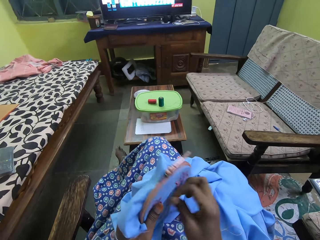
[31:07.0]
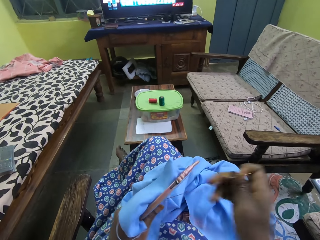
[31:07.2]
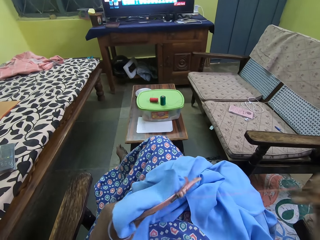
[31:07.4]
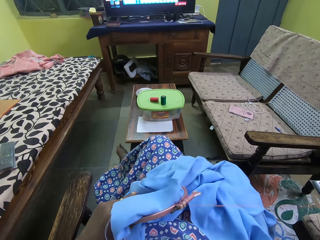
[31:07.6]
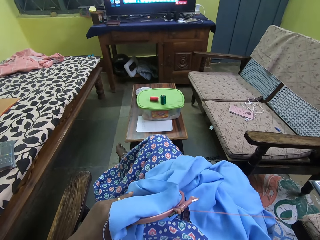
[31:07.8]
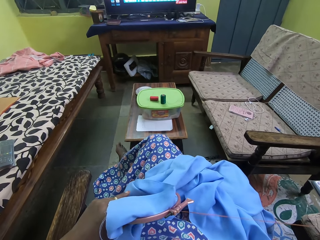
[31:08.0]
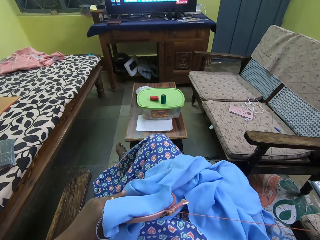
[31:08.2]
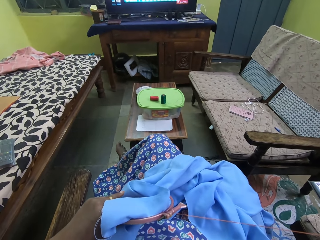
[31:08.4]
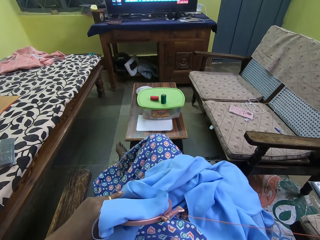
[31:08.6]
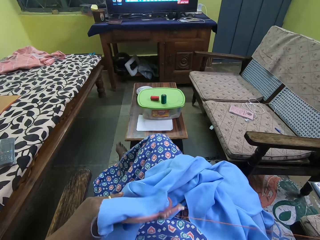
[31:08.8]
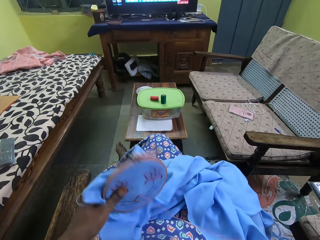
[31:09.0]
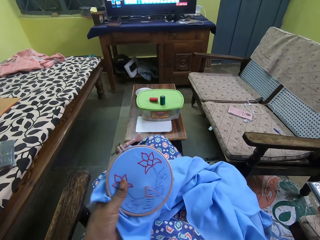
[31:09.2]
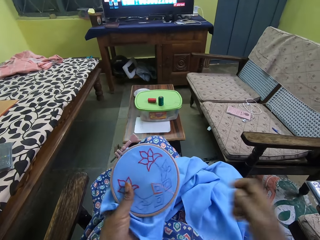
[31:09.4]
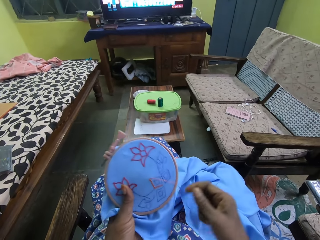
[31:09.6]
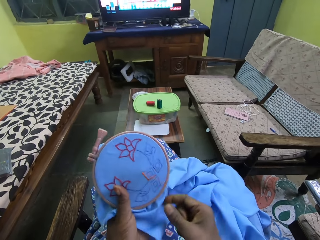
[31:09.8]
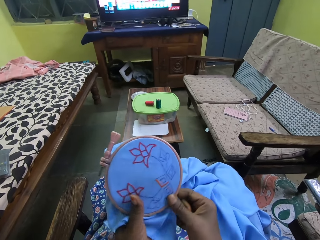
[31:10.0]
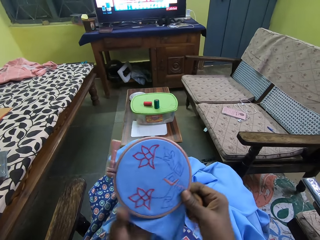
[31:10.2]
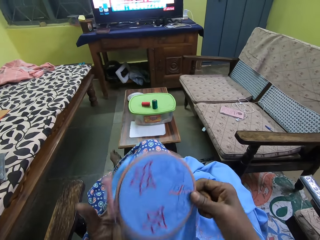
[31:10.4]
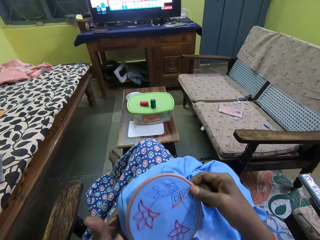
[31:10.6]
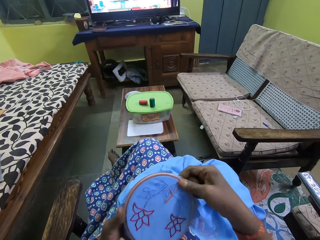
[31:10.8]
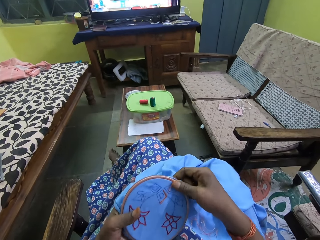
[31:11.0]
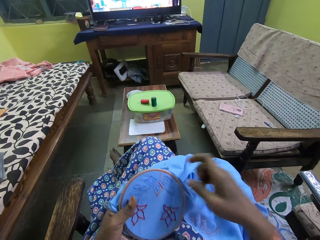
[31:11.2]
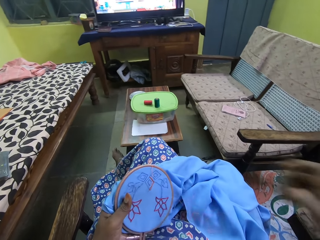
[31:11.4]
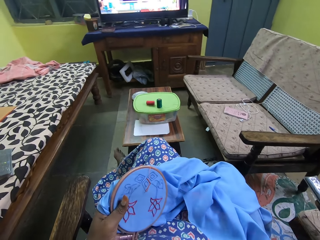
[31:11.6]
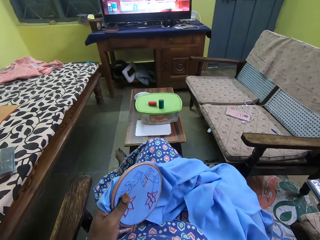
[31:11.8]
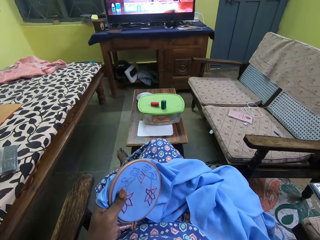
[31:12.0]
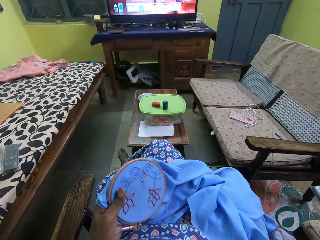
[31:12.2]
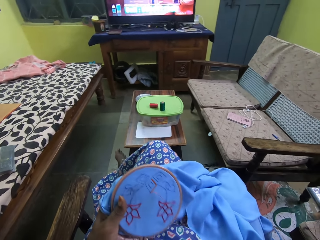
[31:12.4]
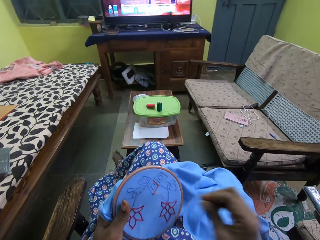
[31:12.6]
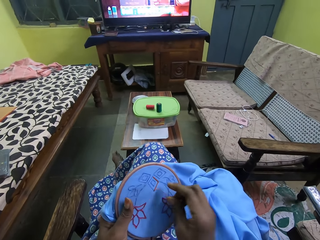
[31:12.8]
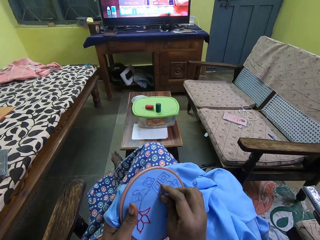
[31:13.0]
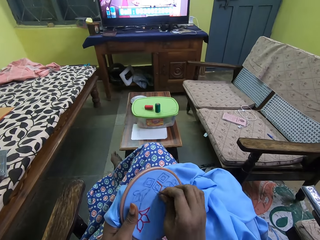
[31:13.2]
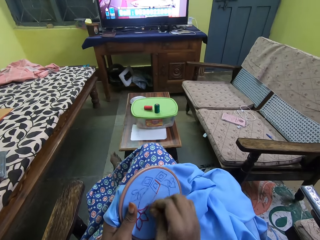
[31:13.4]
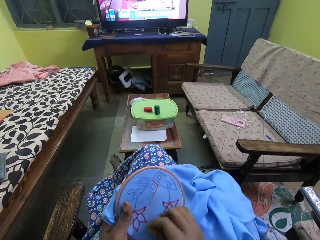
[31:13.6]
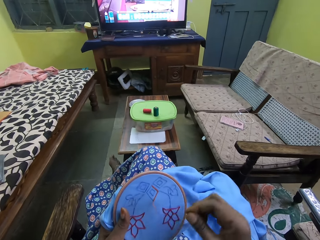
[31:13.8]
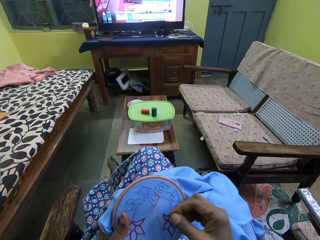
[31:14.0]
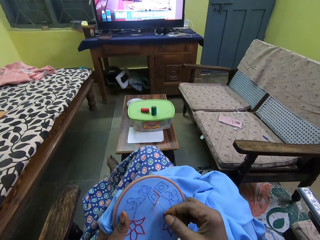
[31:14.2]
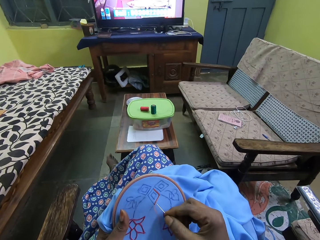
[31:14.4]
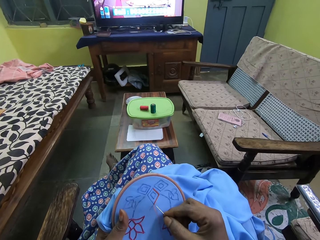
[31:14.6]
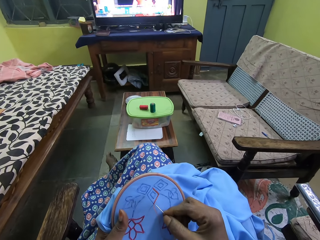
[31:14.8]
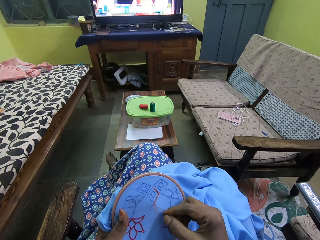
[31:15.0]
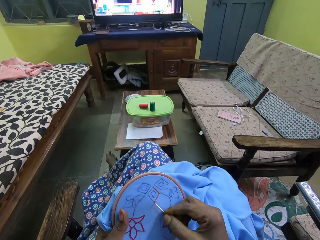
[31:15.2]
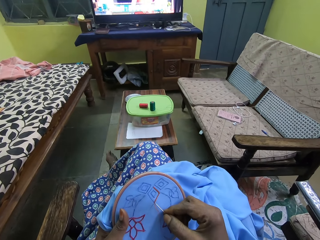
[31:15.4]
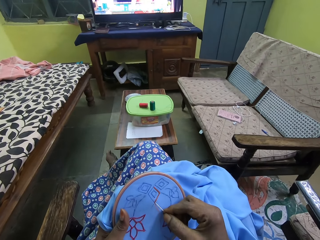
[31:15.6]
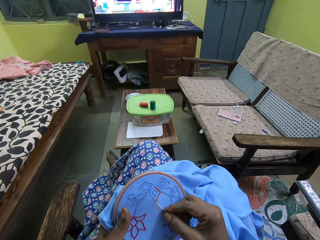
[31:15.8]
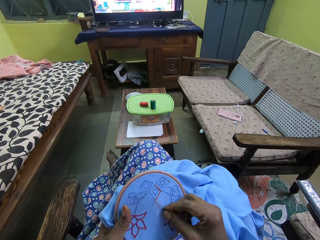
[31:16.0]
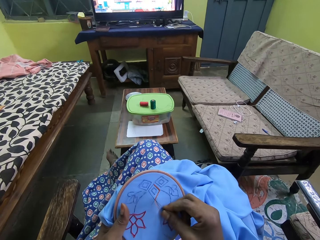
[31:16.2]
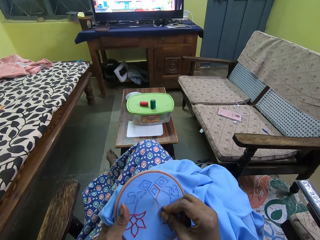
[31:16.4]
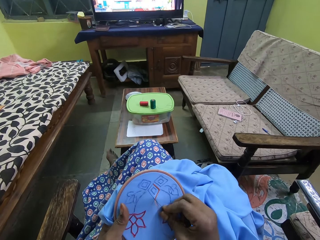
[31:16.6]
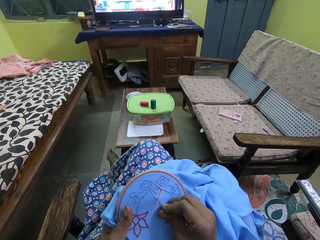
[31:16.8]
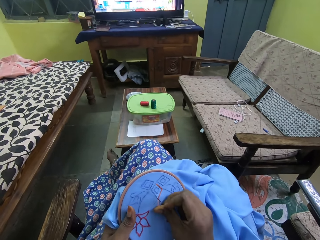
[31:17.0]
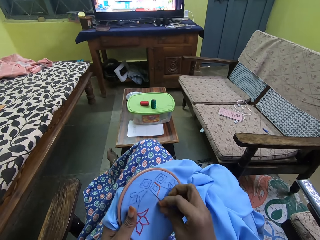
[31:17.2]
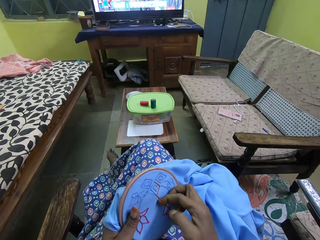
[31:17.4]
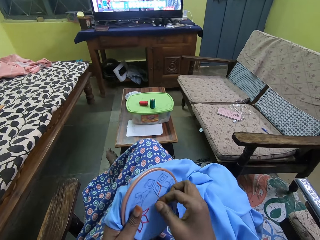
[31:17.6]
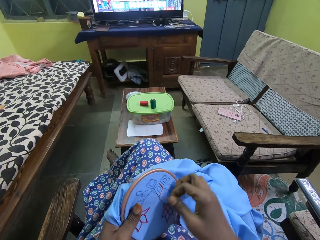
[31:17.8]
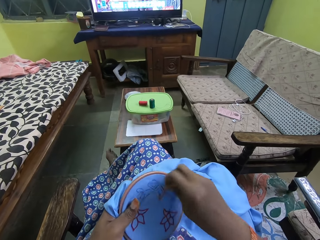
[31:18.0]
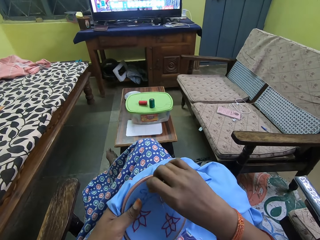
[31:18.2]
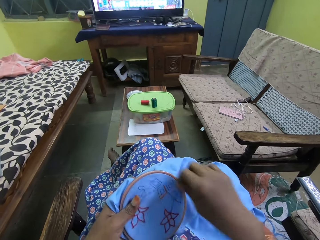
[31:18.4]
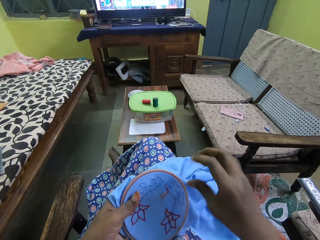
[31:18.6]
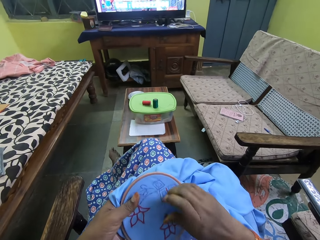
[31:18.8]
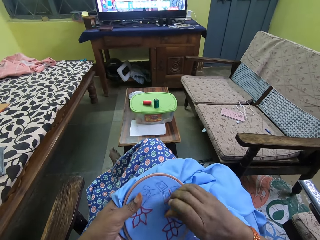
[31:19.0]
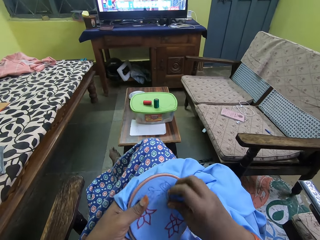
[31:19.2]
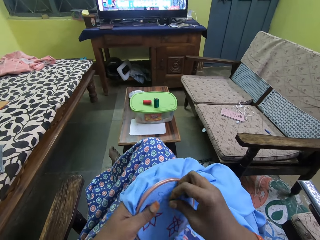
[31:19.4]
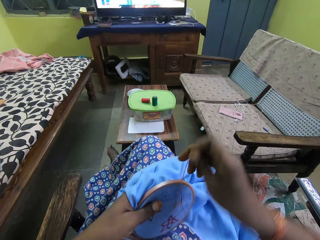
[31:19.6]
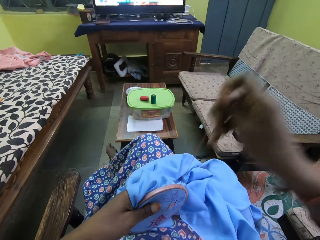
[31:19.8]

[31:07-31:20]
The camera wearer turns the craft or fabric with both hands. She pulls the thread. She embroiders the craft with the needle and thread in her right hand. She touches the fabric. She converses with a woman.

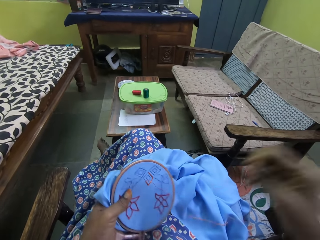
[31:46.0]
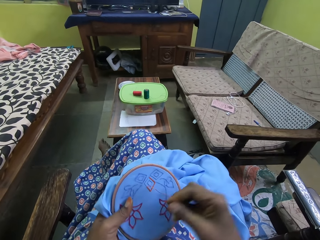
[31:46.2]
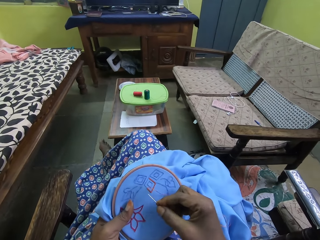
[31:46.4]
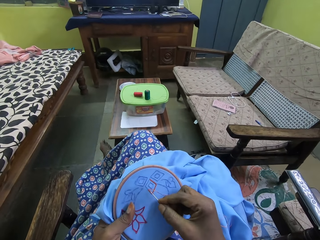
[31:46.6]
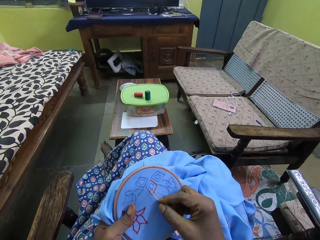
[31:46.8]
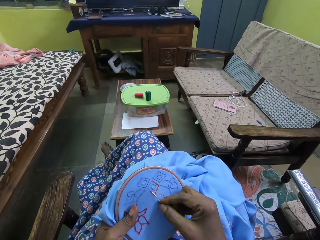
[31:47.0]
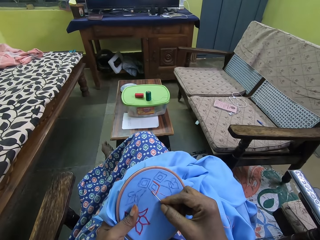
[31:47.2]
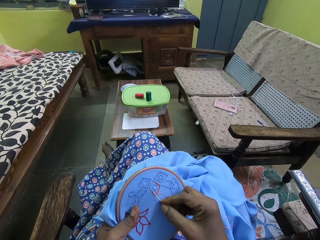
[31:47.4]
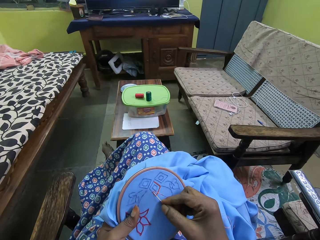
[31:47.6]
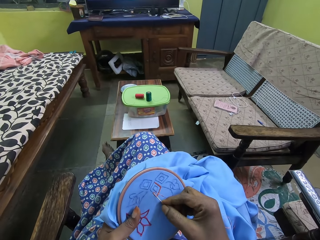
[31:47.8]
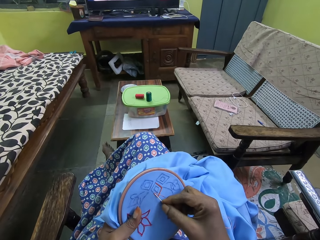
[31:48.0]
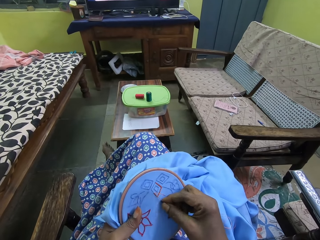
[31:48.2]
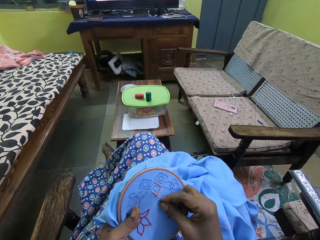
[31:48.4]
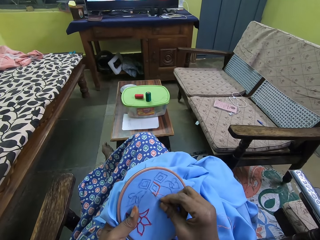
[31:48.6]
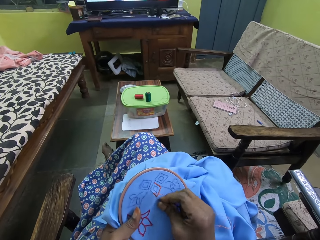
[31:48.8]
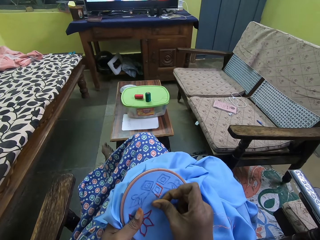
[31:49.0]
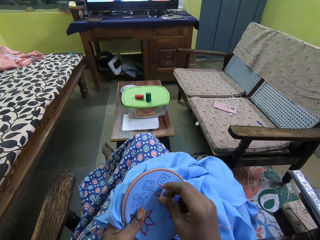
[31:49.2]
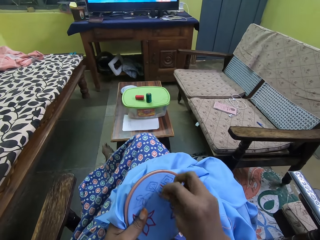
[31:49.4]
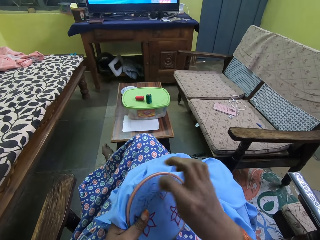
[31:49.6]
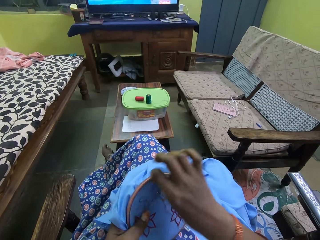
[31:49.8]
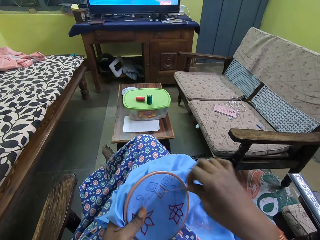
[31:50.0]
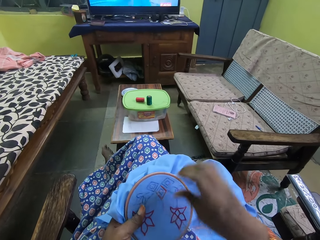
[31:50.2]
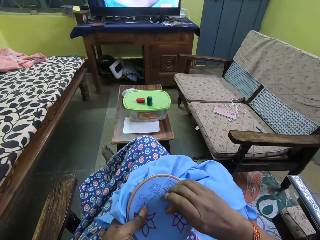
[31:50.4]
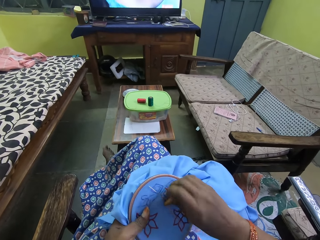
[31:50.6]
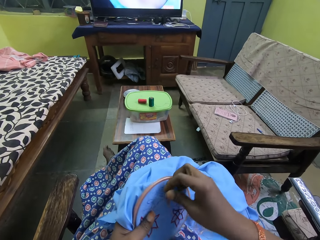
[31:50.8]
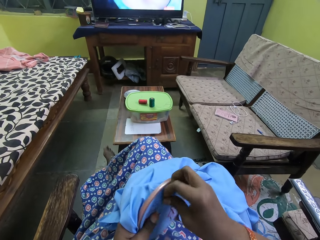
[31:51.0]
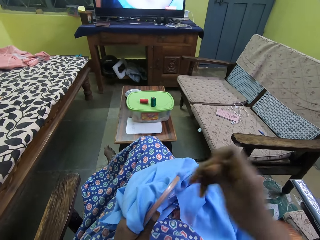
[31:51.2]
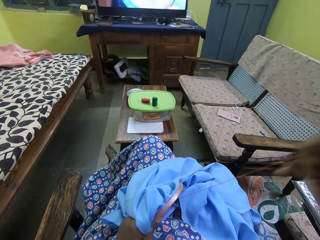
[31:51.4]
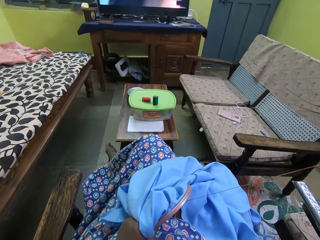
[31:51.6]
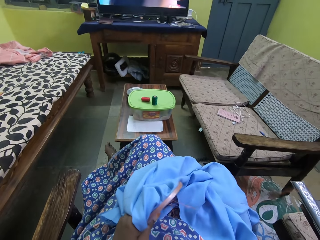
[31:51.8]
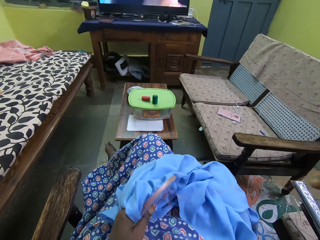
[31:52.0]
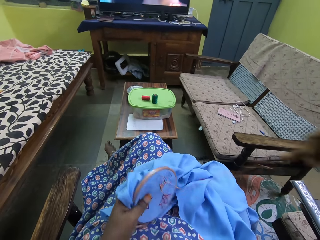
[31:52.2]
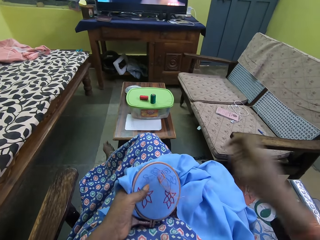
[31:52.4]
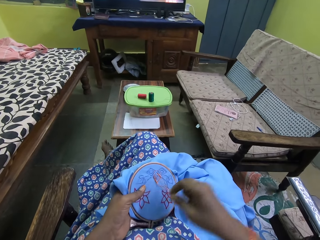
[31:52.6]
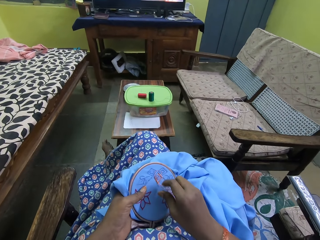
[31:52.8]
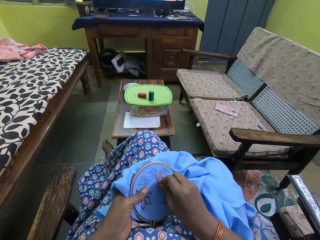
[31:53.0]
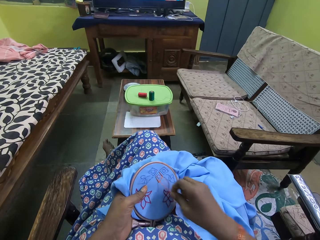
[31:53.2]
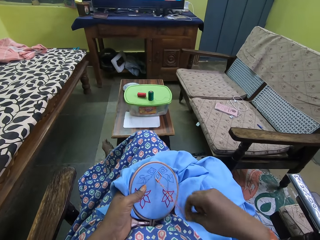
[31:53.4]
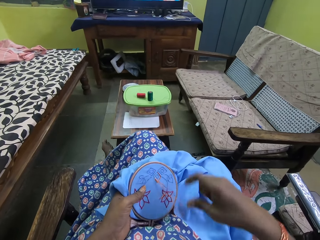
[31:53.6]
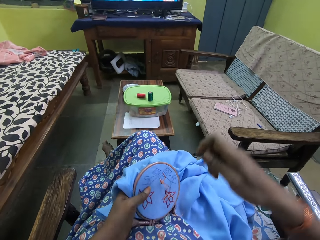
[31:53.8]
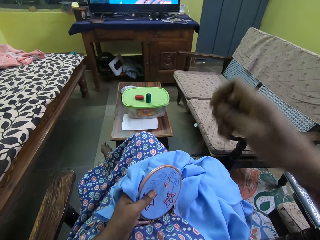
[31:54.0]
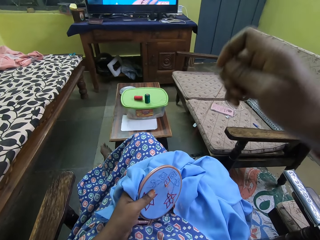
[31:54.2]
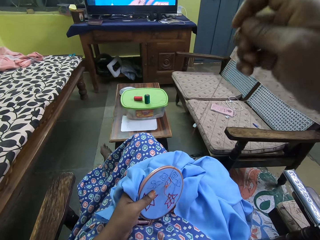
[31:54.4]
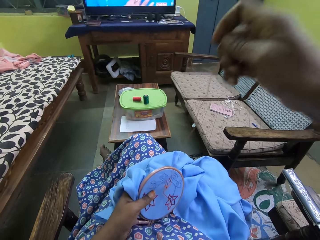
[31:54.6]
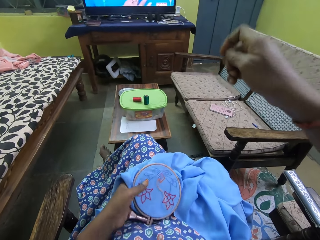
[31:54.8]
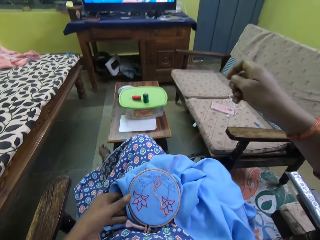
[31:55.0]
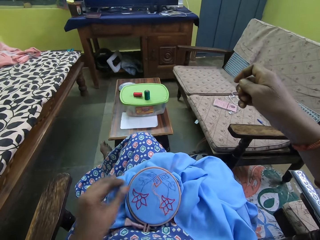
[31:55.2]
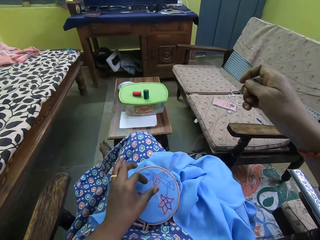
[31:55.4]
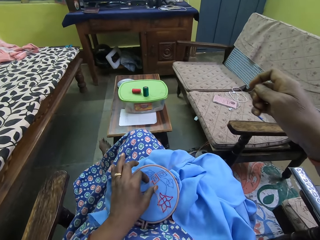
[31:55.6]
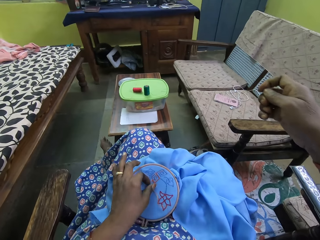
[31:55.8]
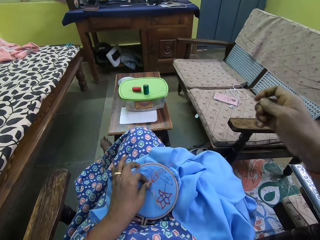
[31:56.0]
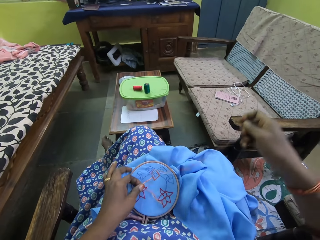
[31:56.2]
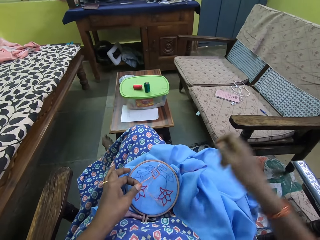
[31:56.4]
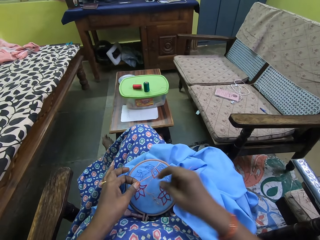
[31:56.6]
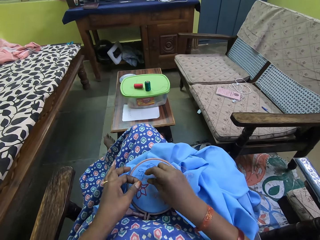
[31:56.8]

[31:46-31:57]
The camera wearer places the needle on the bag with her right hand. She rotates the thread around the needle with her right hand. She pulls the needle with her right hand. She pulls the thread with her right hand. She places the blue cloth in her left hand on her lap. She pulls the red thread with her left hand. She holds the thread with her left hand.
